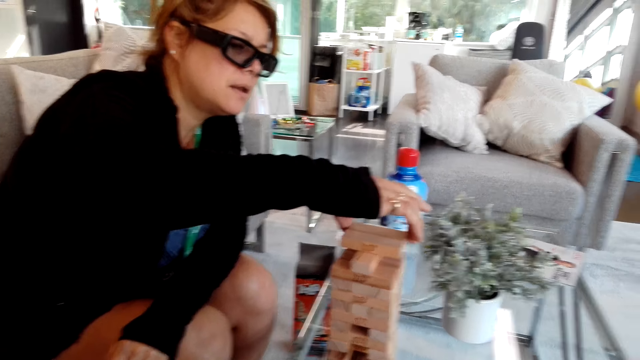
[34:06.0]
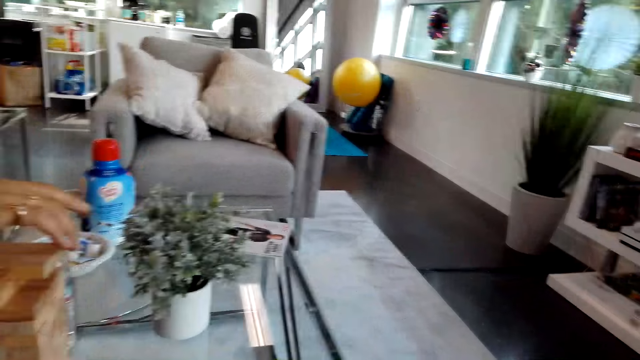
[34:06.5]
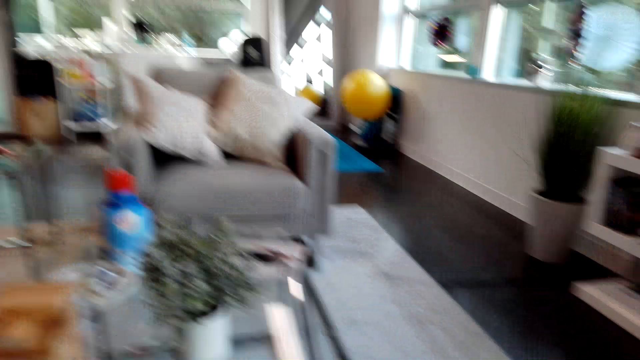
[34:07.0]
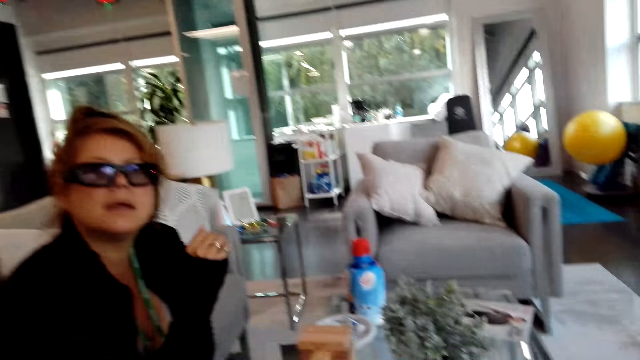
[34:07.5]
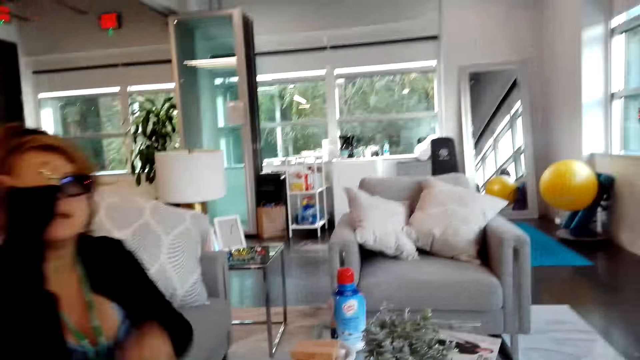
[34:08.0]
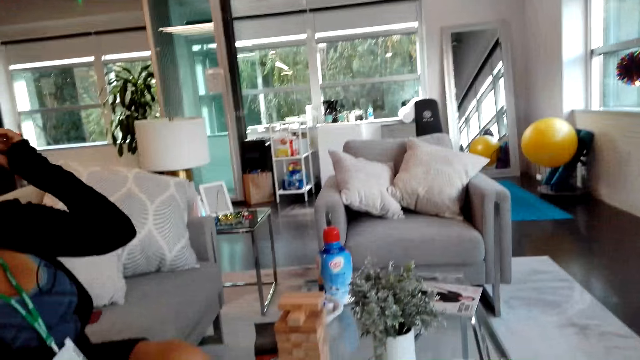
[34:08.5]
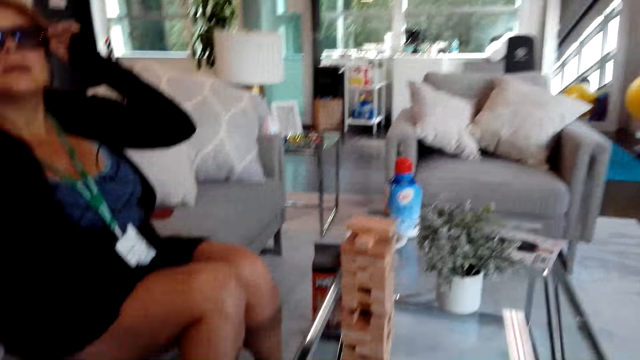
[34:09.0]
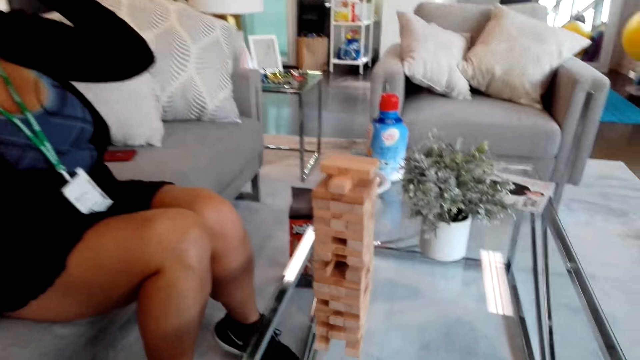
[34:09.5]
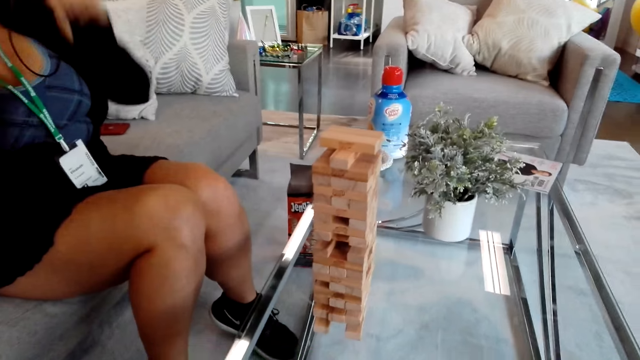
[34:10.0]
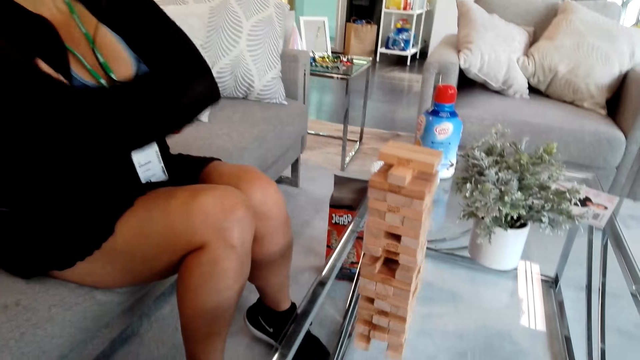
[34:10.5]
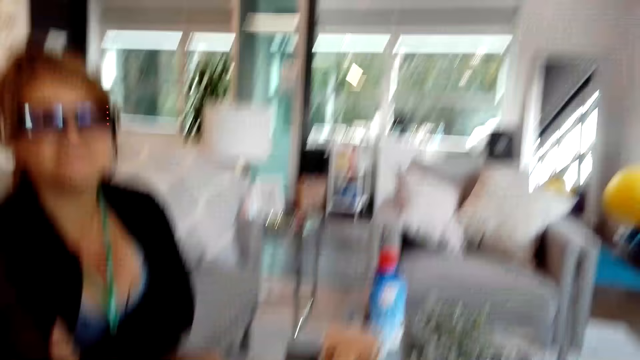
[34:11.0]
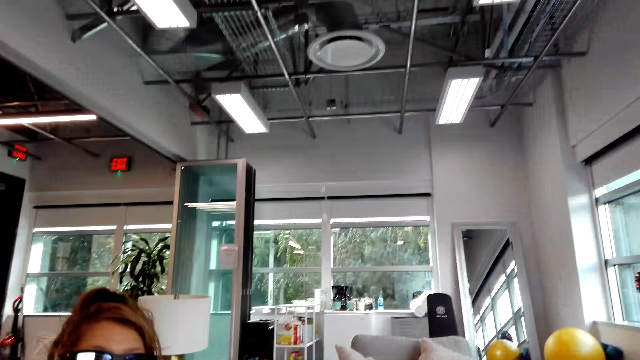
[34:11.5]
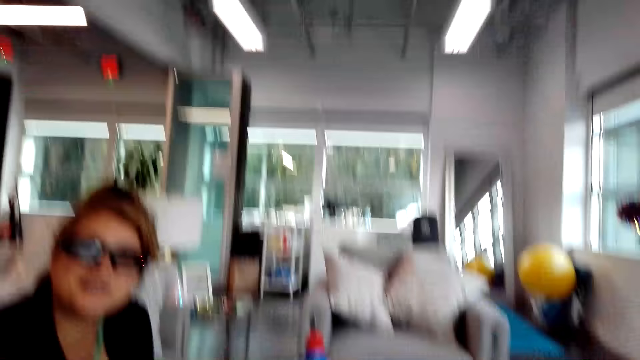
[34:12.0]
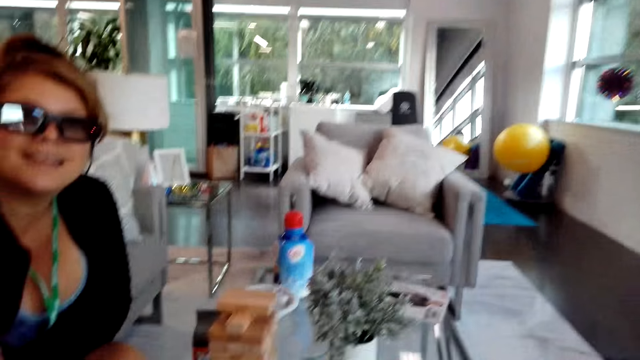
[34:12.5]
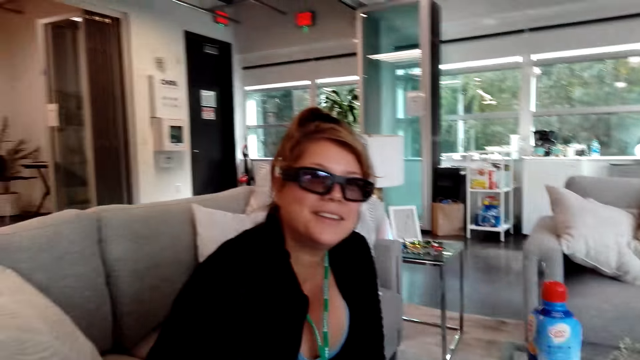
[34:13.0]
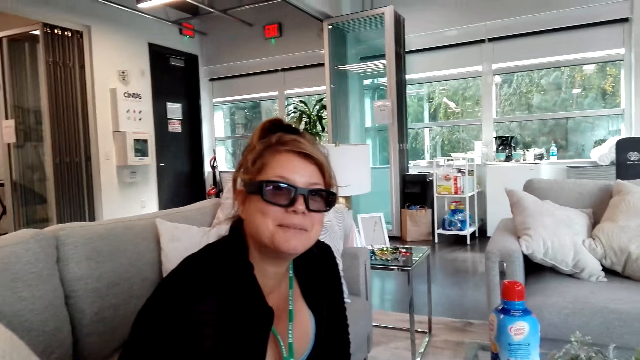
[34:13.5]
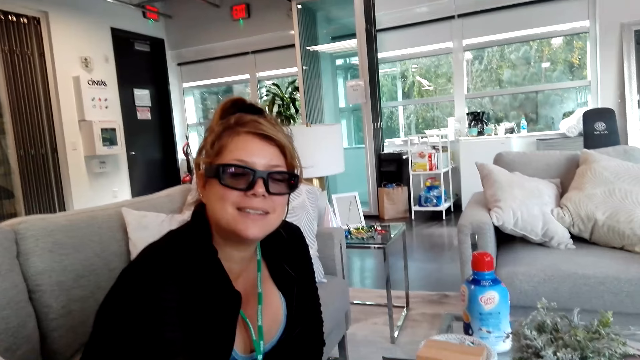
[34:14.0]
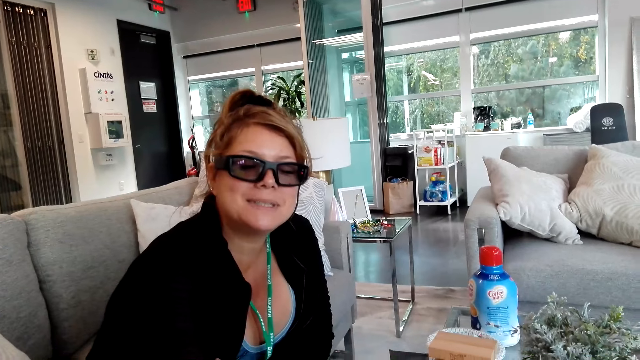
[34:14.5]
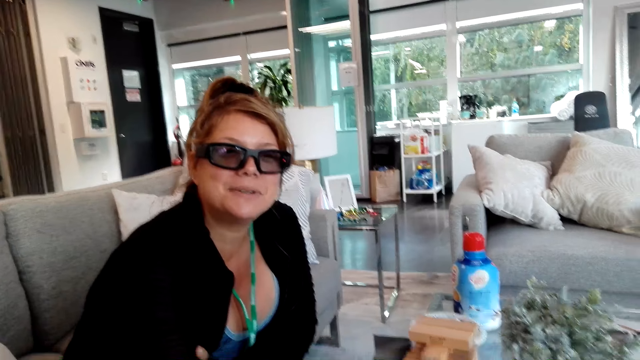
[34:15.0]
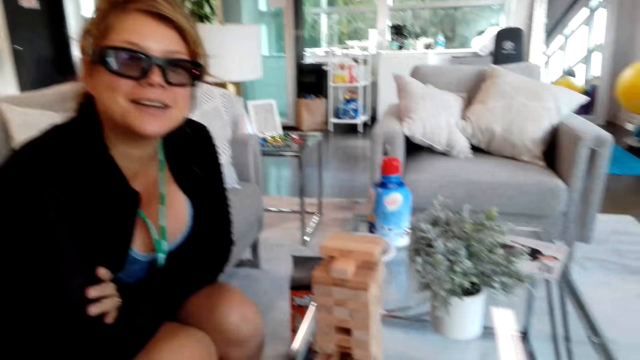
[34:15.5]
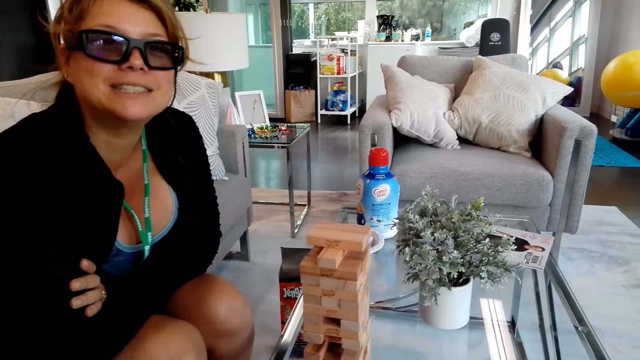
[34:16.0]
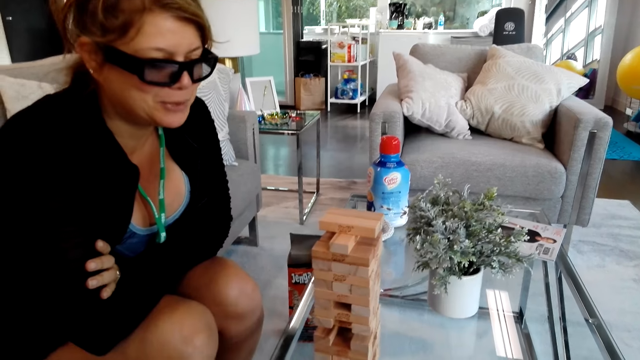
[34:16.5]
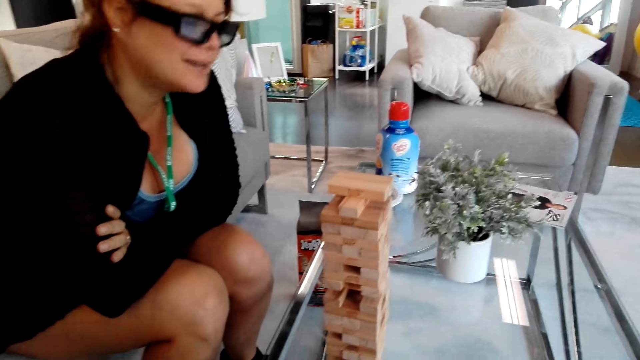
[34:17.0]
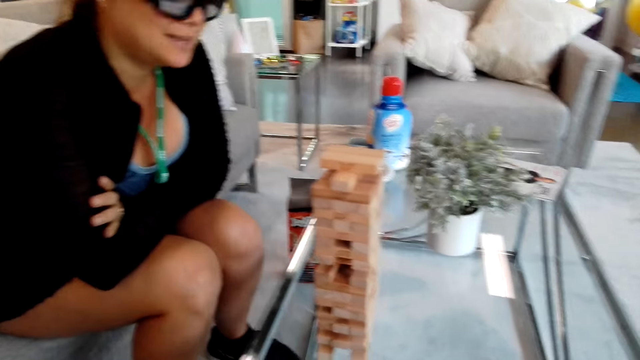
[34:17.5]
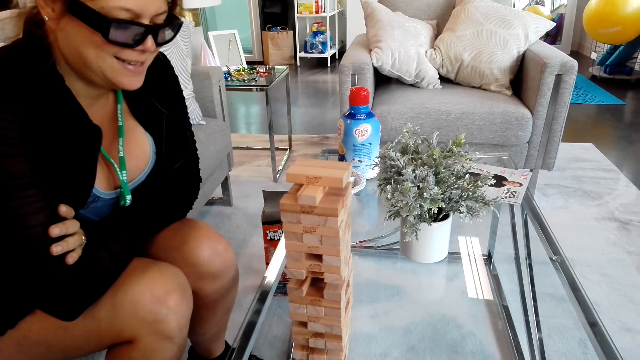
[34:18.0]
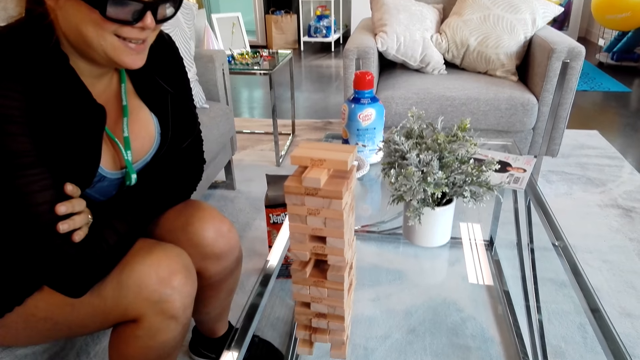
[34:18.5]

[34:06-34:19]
The camera wearer talks to a girl. The girl touches glasses. The camera wearer looks at the girl. They talk to the girl.

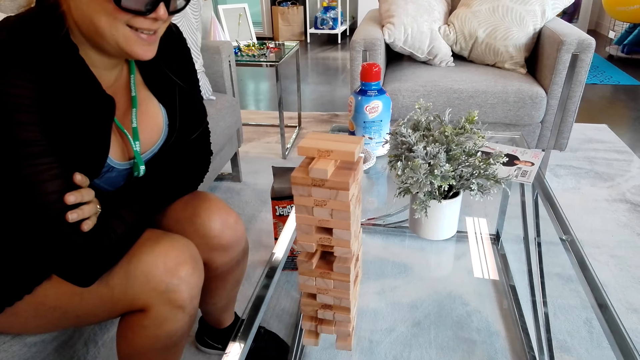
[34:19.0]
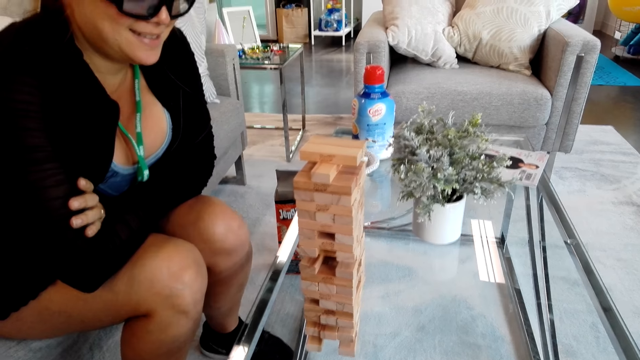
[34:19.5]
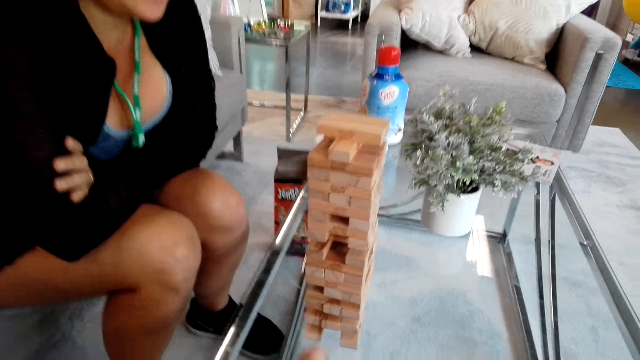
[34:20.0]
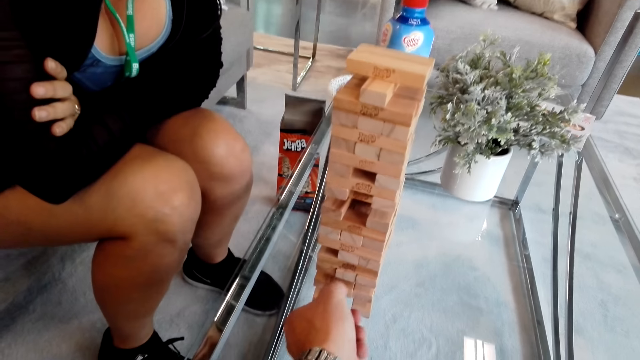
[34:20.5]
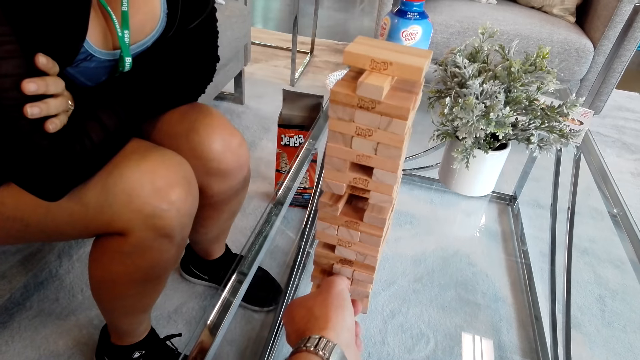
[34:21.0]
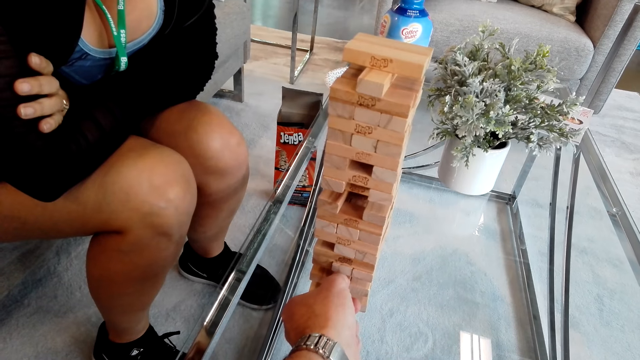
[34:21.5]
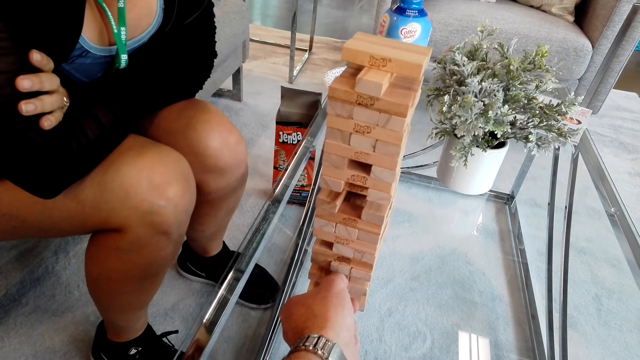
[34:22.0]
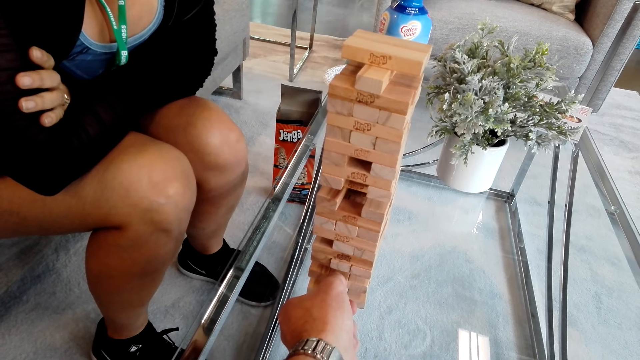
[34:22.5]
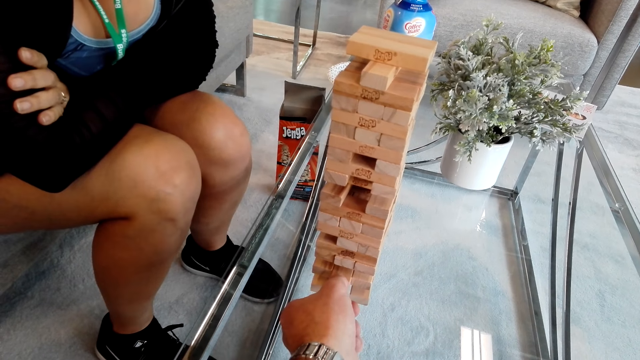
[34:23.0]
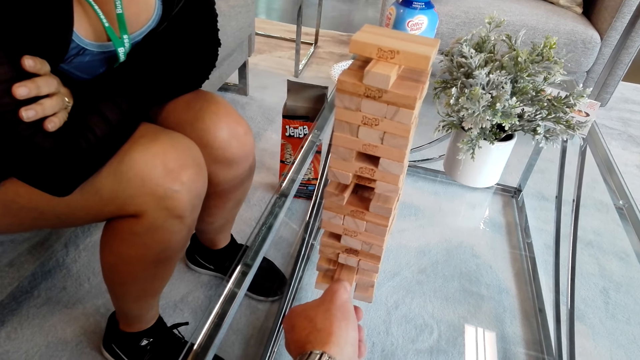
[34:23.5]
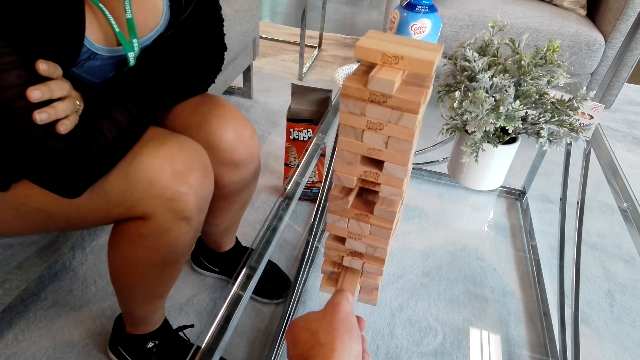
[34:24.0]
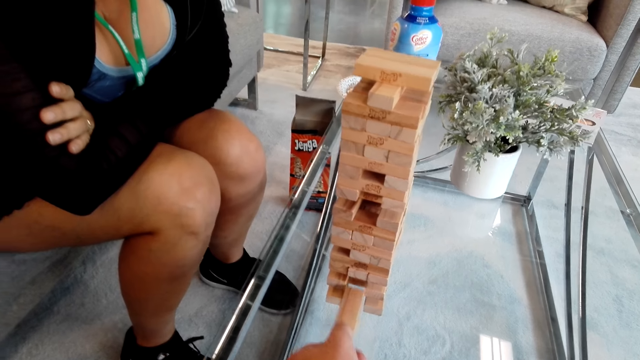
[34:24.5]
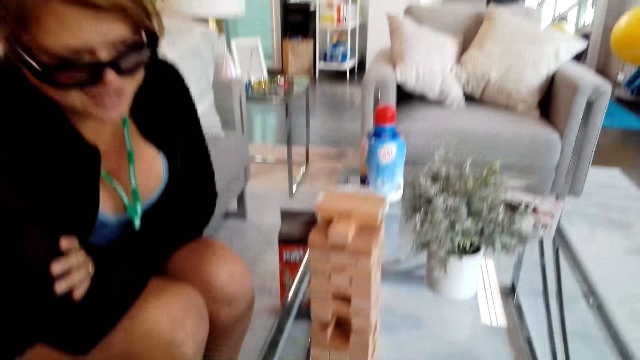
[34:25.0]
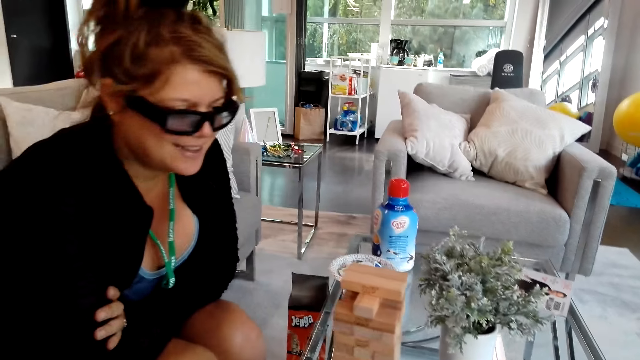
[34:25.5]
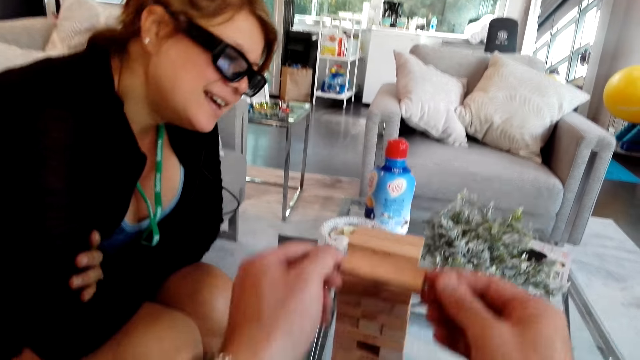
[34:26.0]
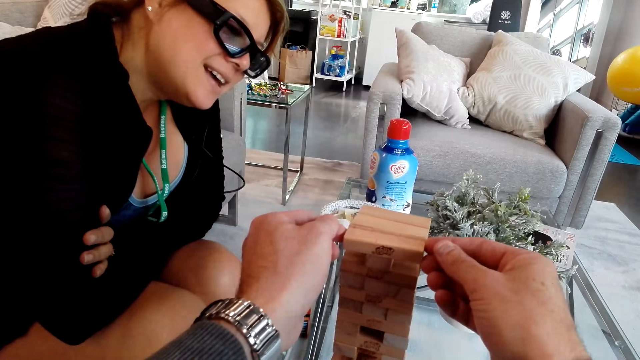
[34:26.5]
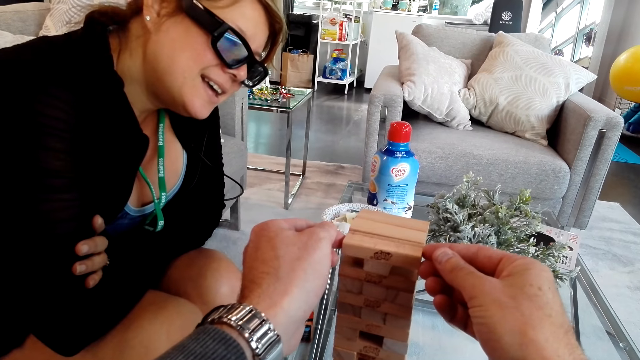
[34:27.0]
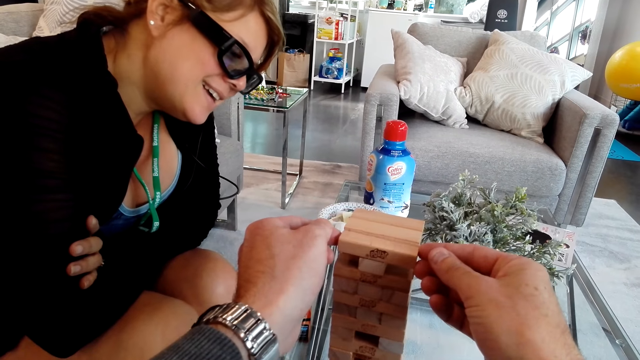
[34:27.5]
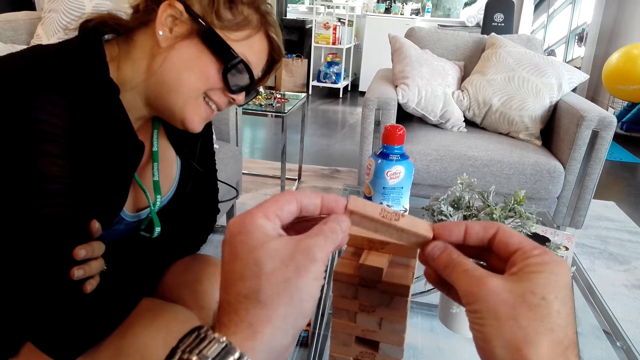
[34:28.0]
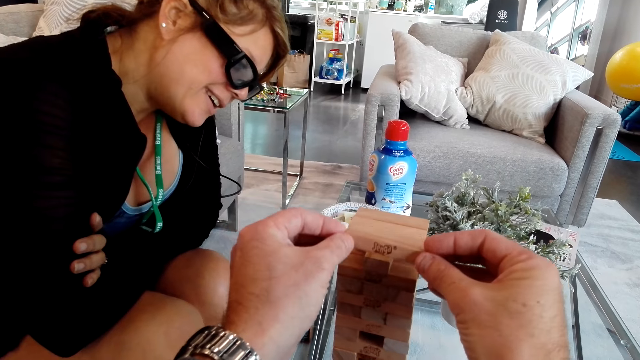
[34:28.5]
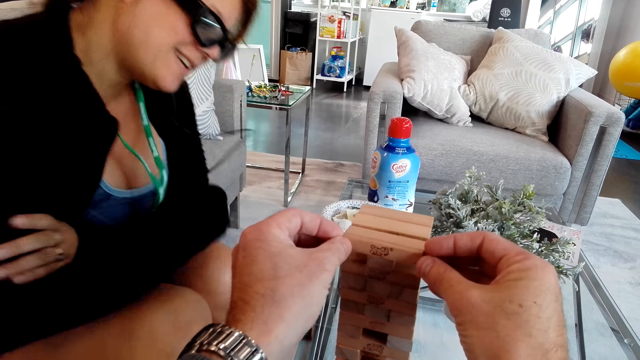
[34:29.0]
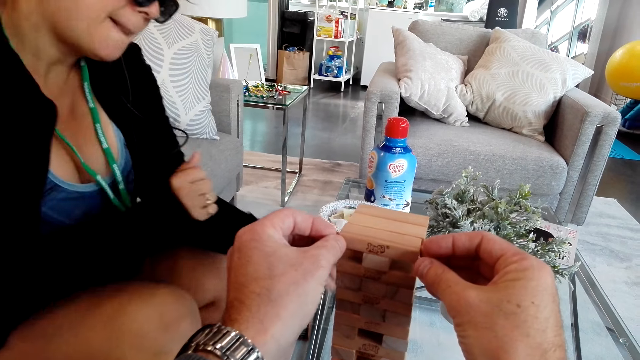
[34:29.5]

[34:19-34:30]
The camera wearer plays the tumbling tower. They pick a block from the block stand. They place the block on the block stand. They talk to a girl.
